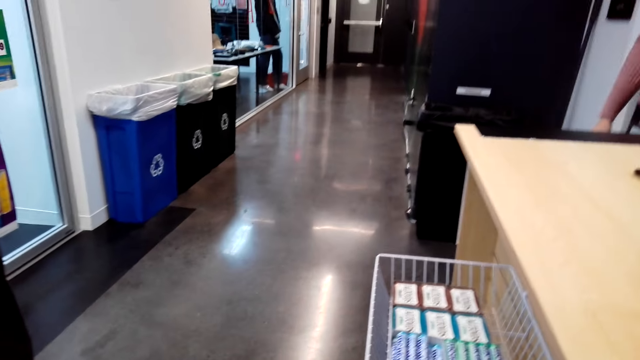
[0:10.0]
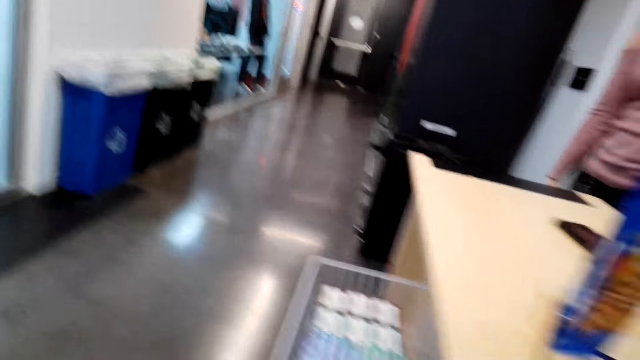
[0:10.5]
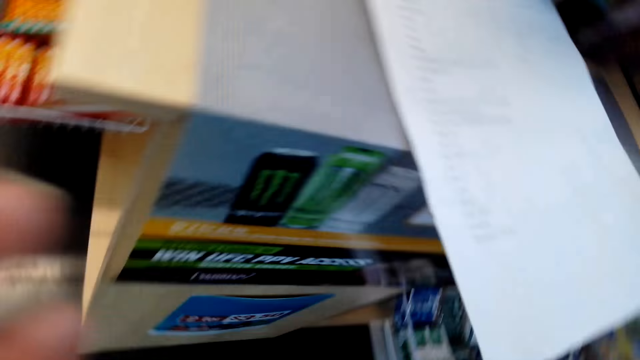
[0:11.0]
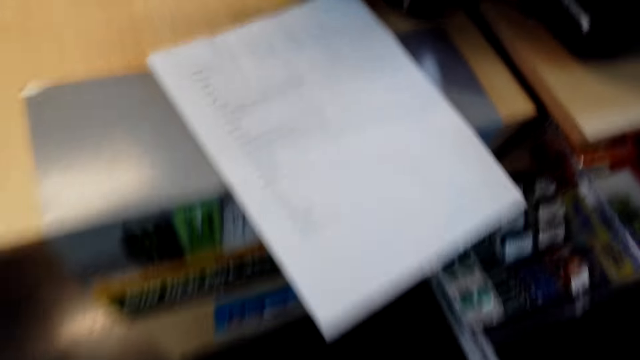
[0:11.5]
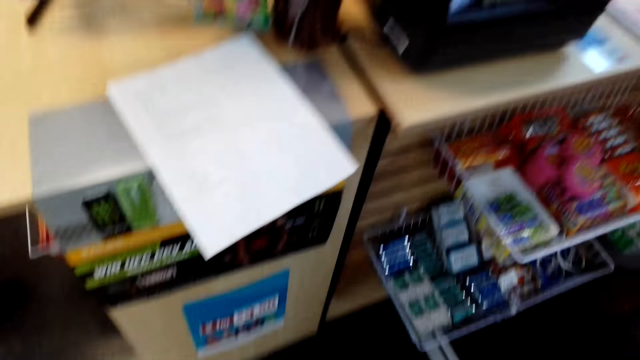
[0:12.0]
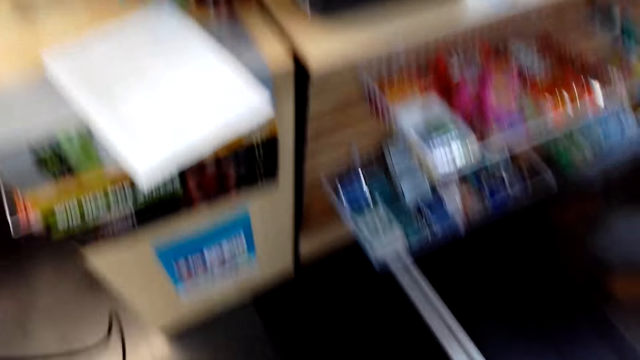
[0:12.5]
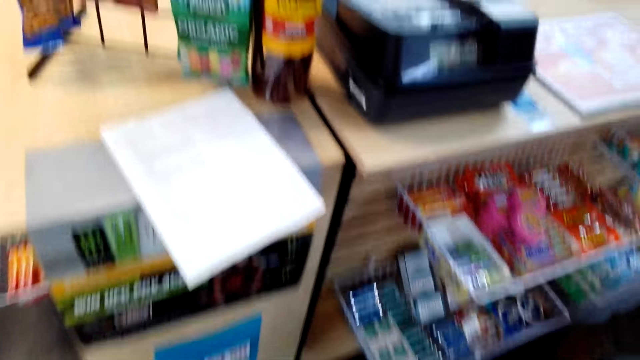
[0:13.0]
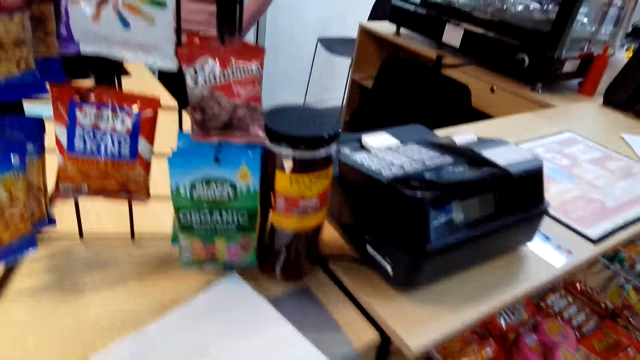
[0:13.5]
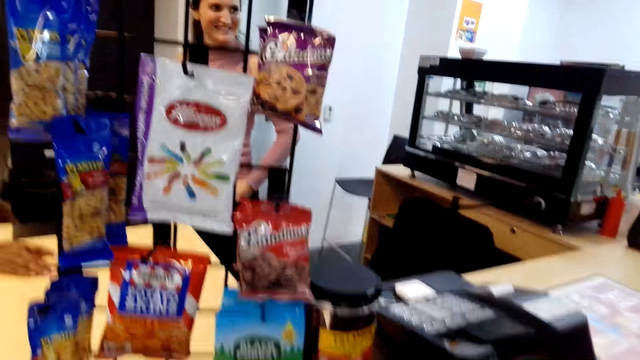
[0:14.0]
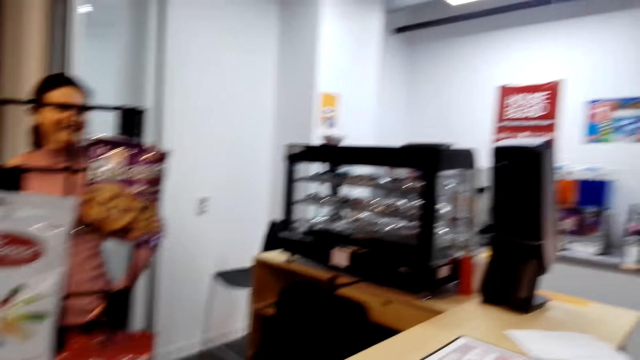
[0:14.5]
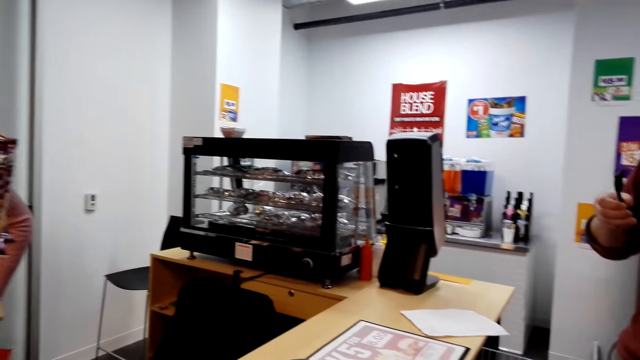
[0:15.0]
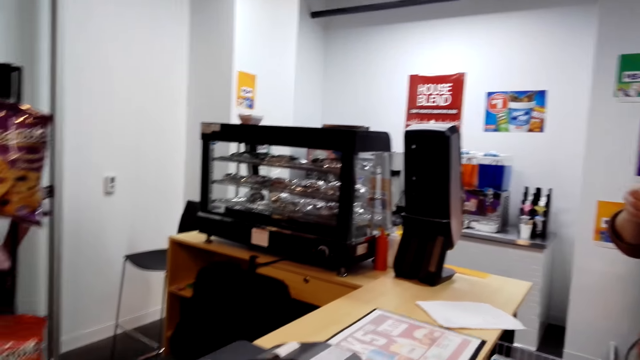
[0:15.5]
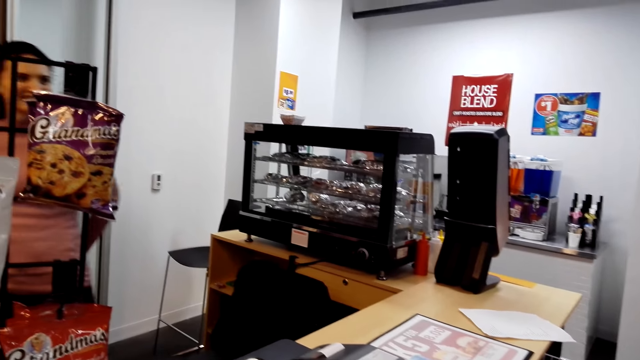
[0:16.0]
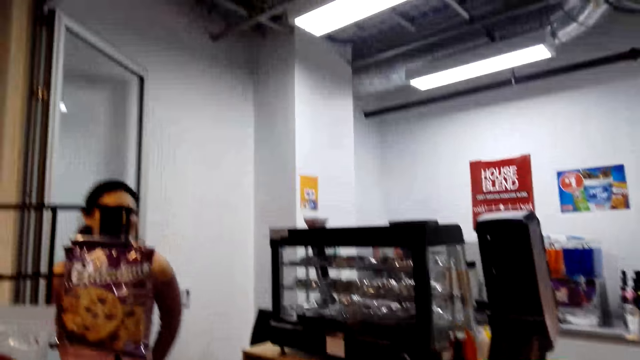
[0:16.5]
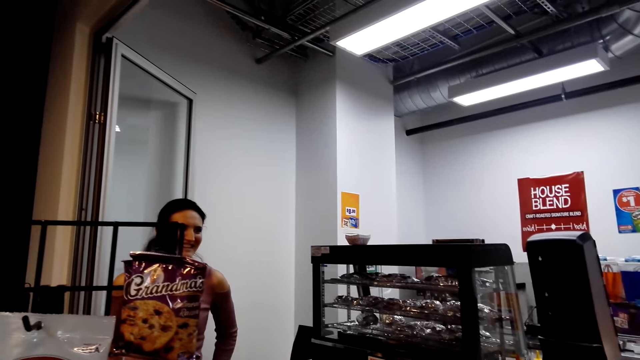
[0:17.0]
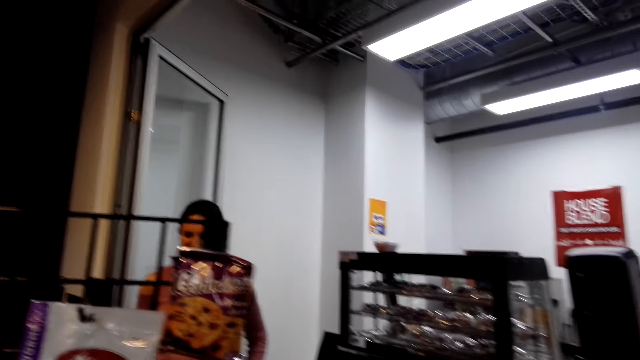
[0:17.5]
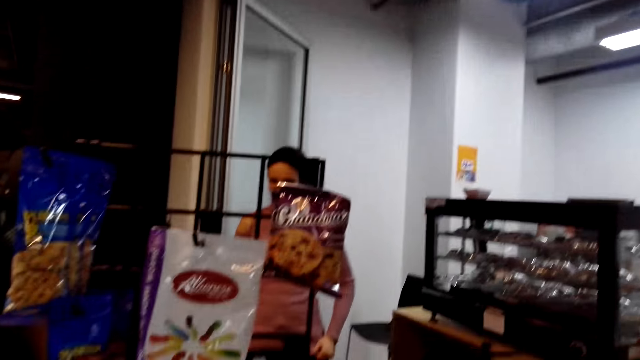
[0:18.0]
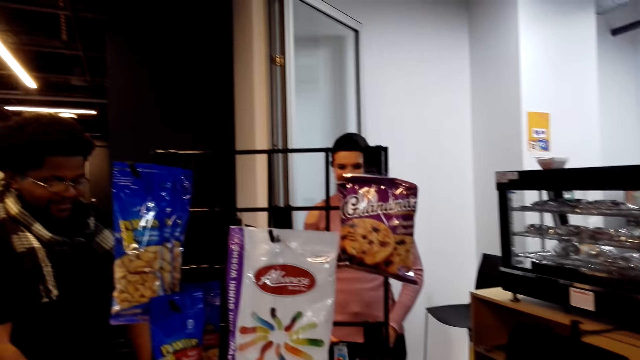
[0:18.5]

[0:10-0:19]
The camera wearer looks around.

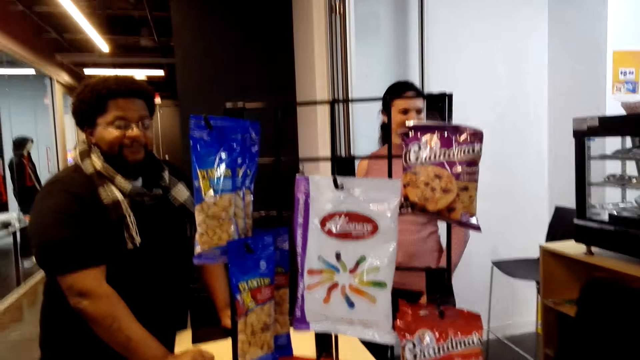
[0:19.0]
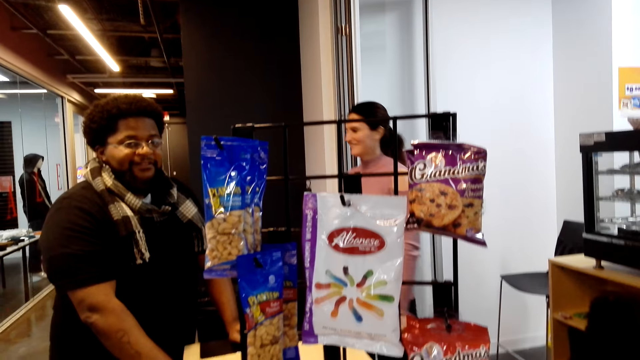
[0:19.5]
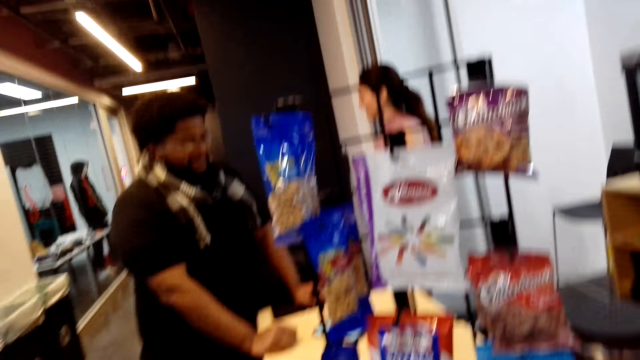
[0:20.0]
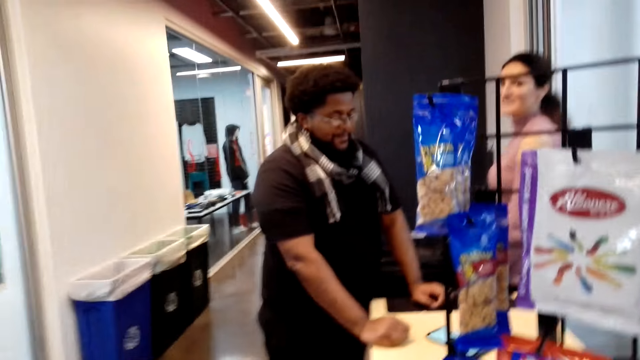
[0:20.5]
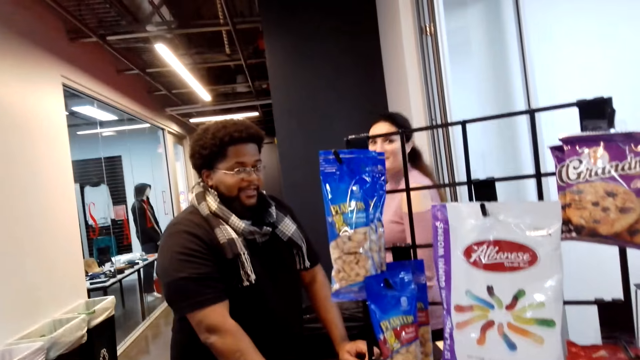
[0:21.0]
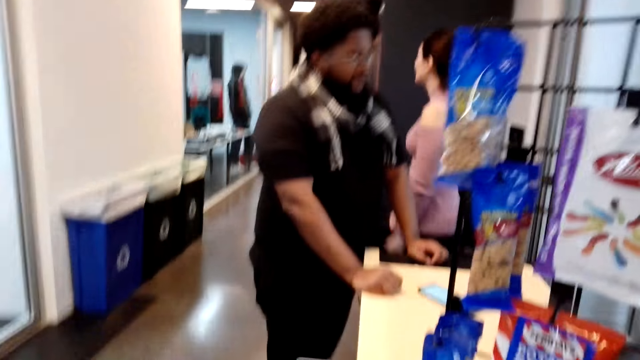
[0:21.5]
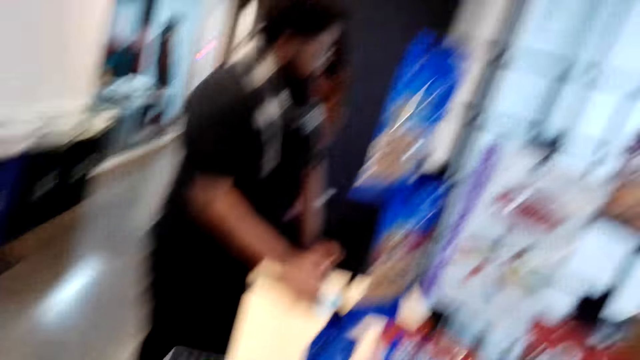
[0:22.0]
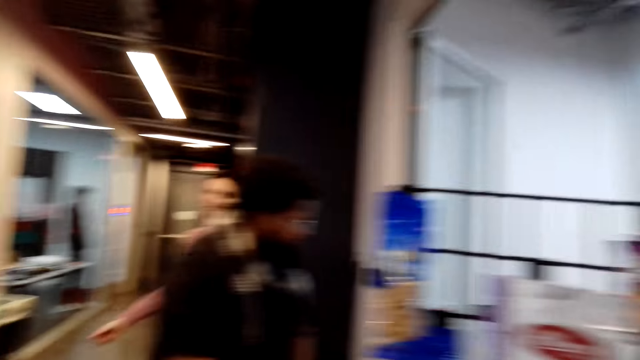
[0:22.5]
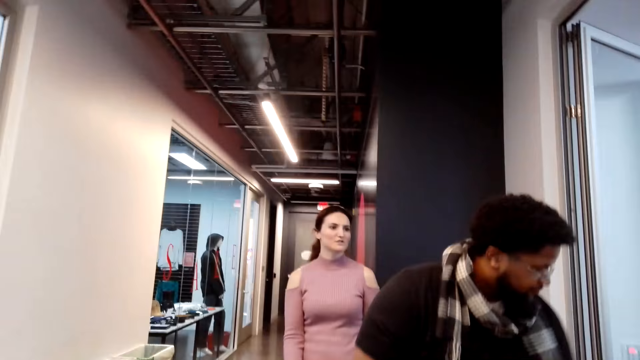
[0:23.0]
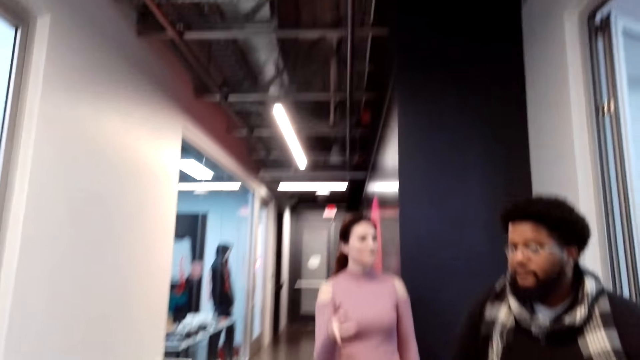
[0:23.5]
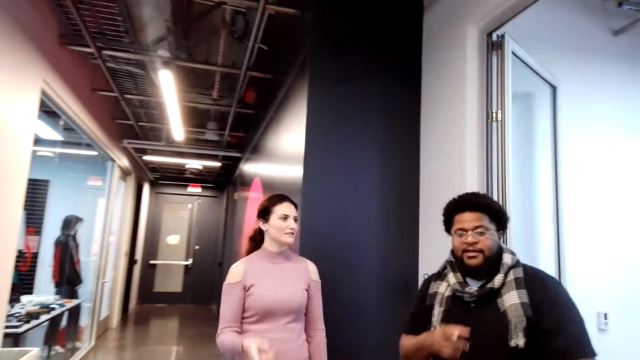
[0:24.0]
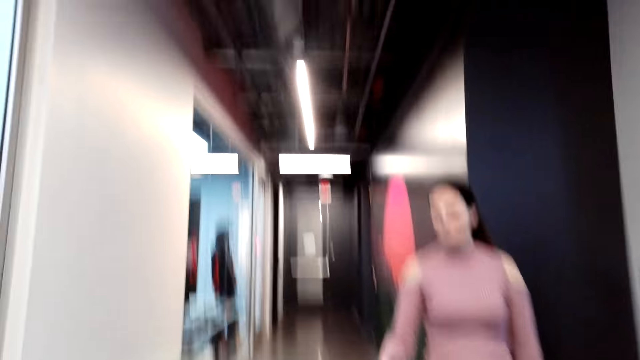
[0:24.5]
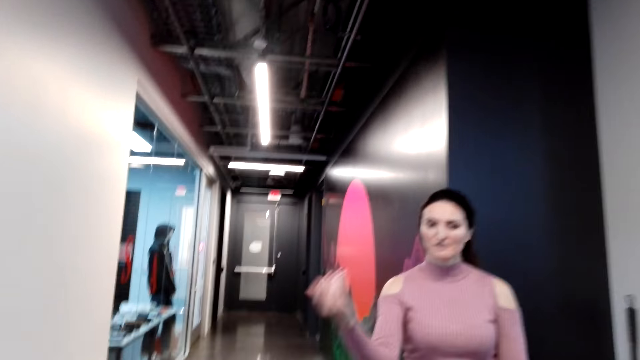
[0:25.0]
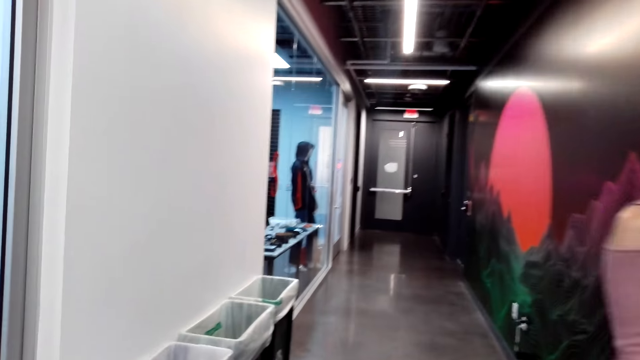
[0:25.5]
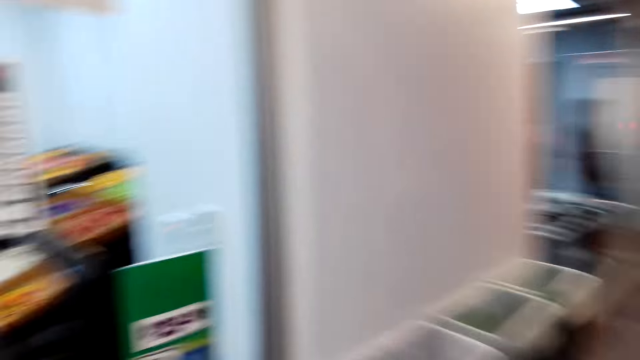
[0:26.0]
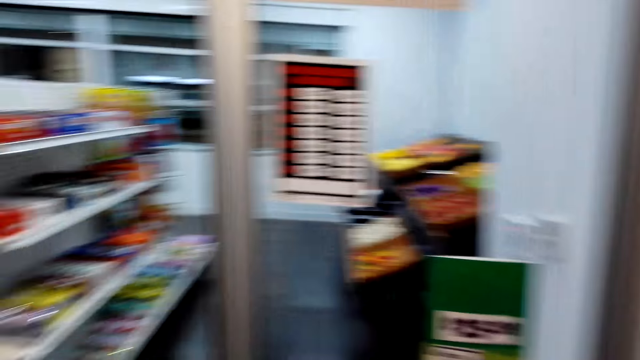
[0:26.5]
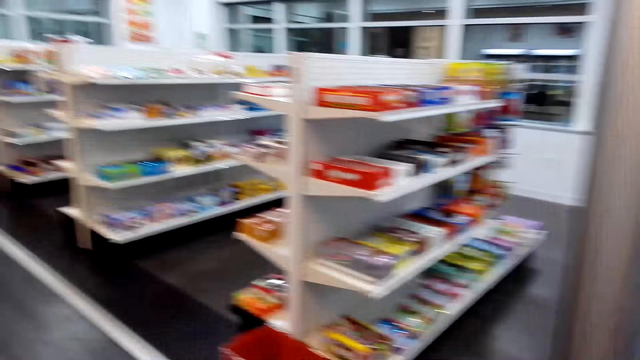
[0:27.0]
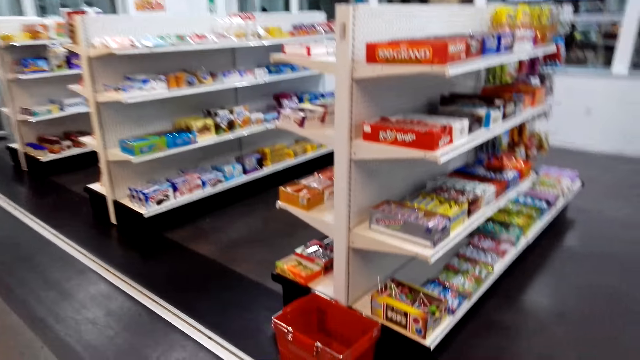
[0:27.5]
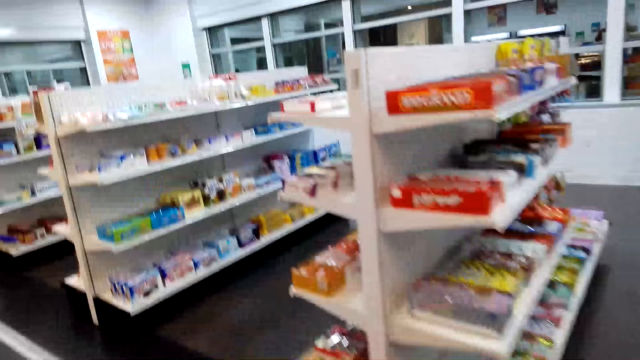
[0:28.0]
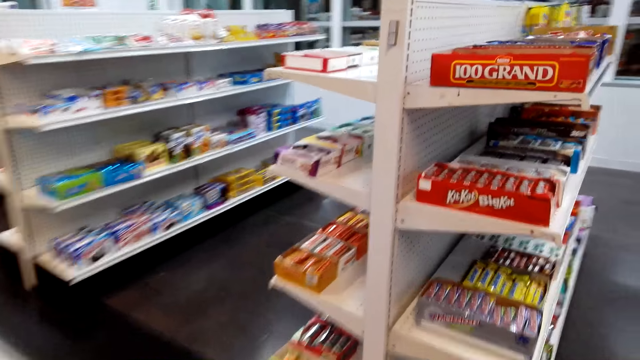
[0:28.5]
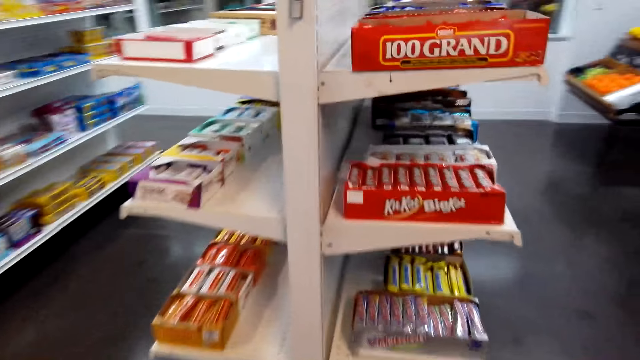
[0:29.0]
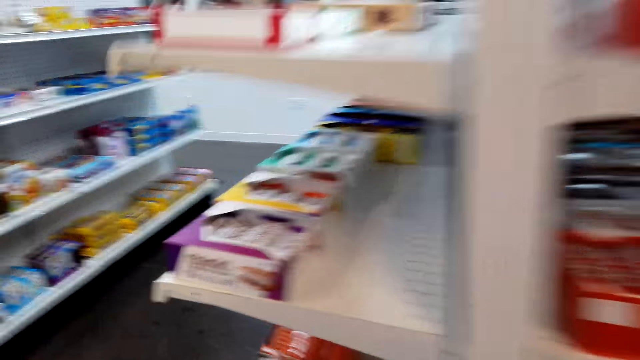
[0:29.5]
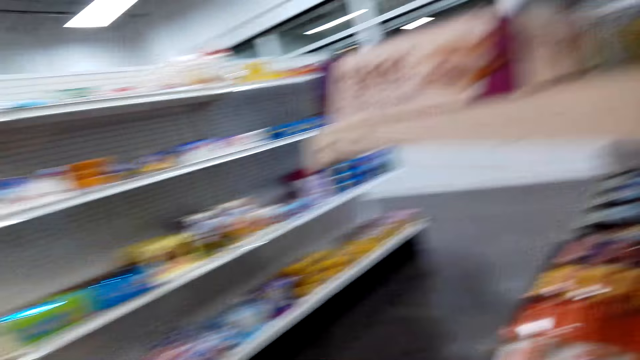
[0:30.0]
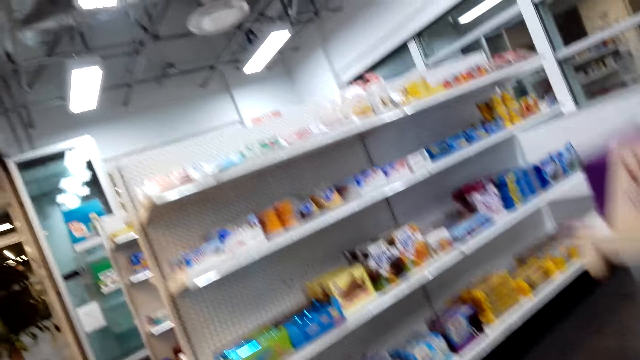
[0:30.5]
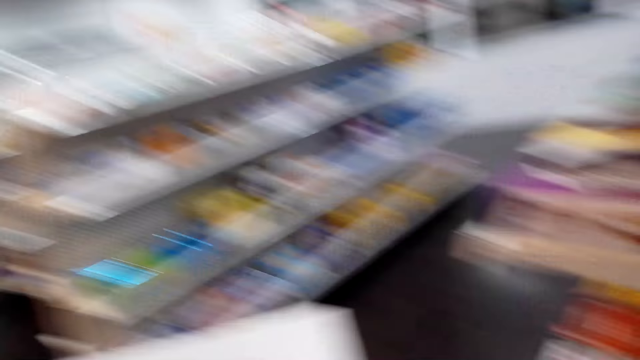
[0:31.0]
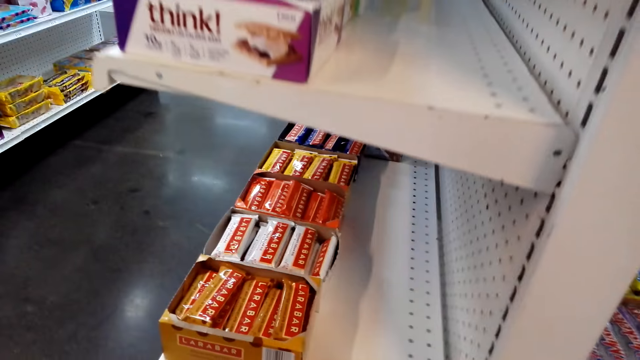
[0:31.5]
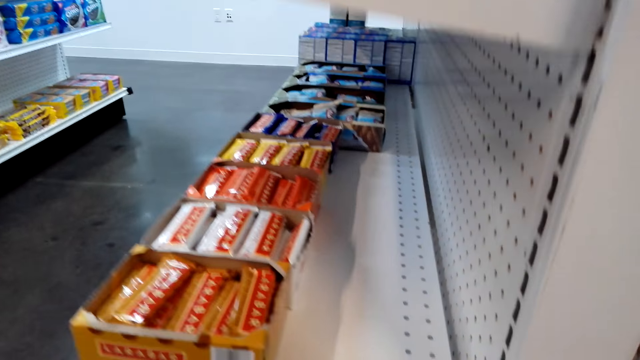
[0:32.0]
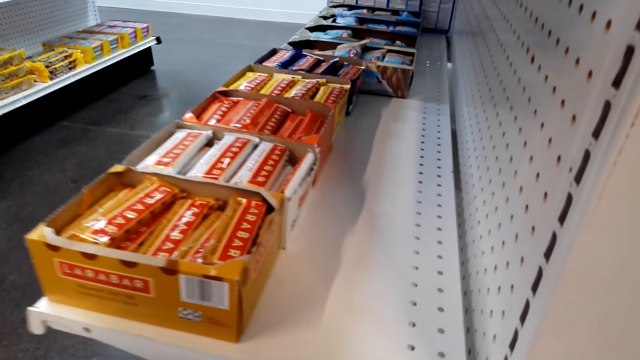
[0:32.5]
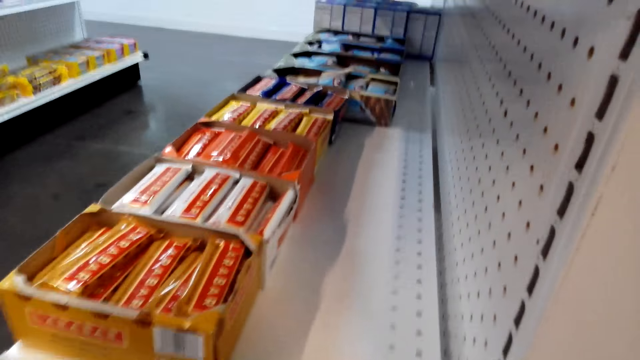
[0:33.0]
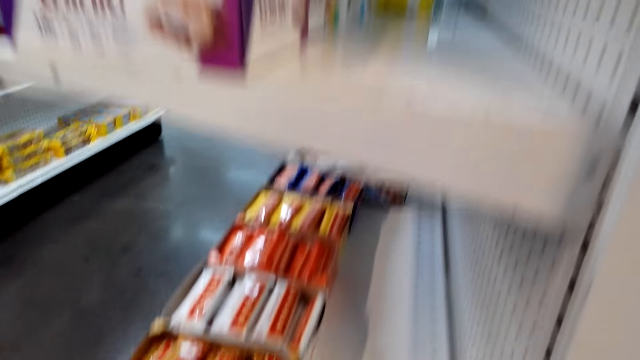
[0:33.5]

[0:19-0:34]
The camera wearer picks up a shopping list. They look around. They walk around. They look towards the shelves.
